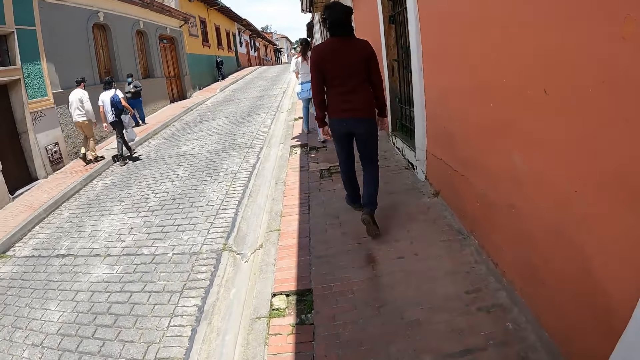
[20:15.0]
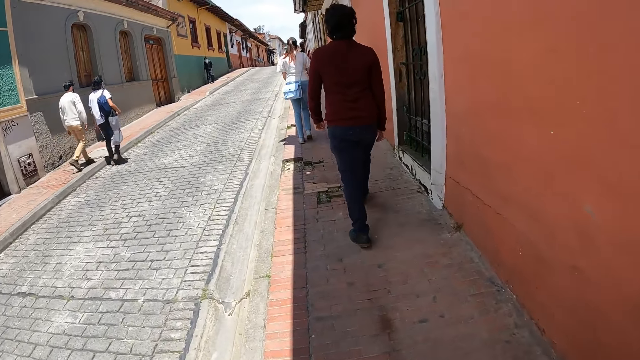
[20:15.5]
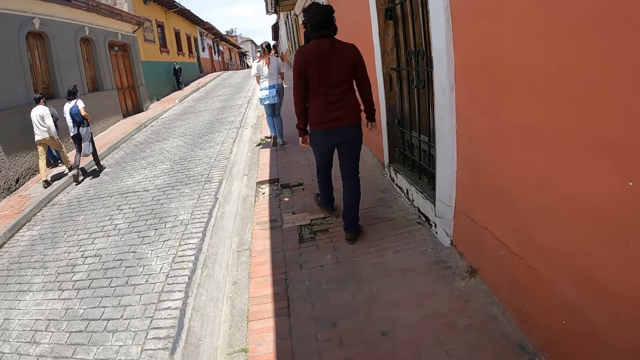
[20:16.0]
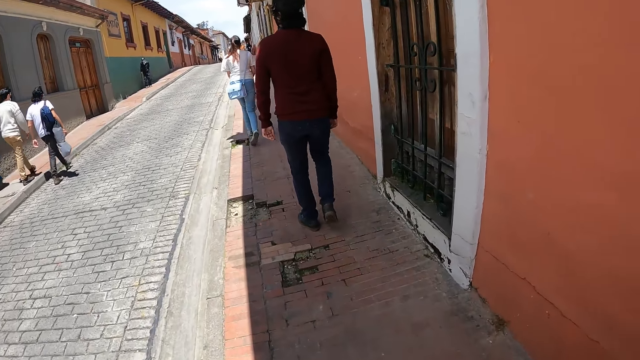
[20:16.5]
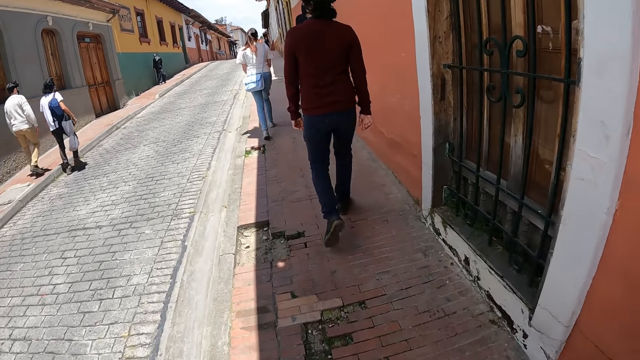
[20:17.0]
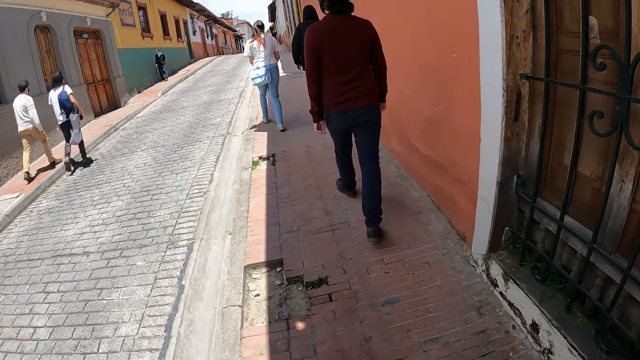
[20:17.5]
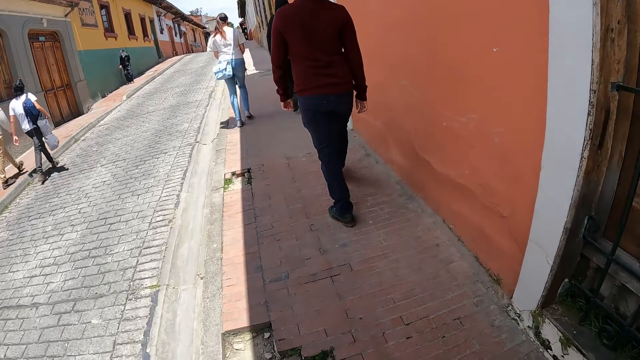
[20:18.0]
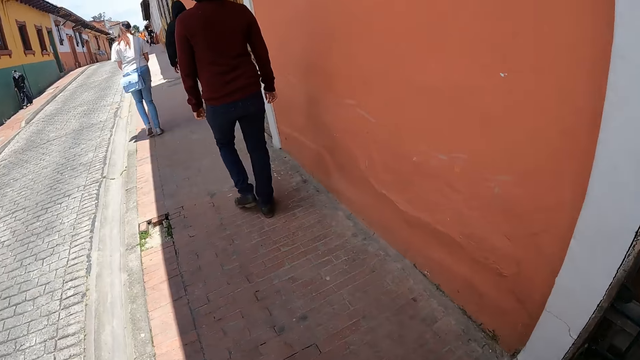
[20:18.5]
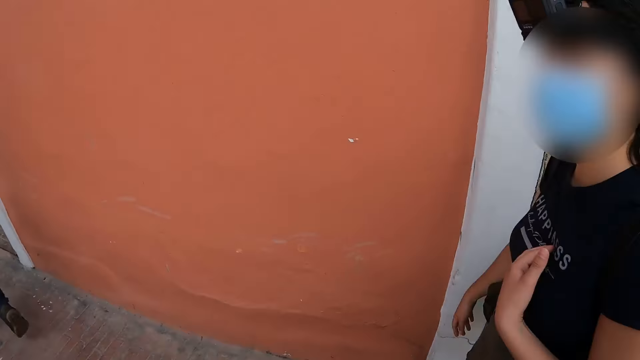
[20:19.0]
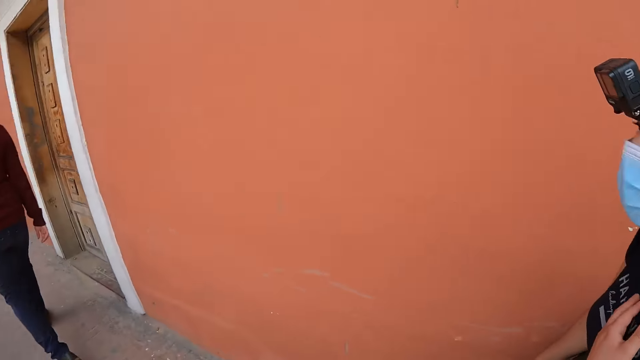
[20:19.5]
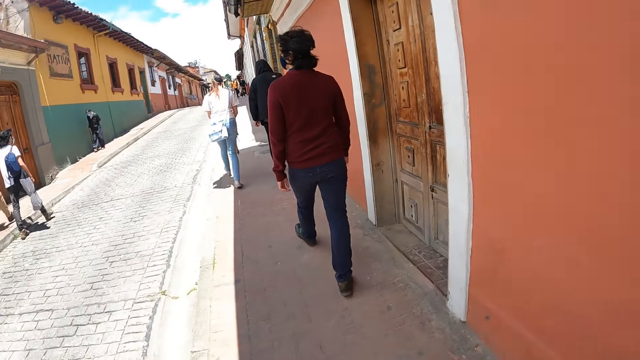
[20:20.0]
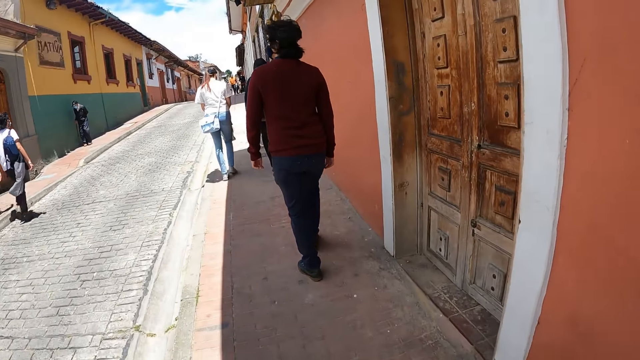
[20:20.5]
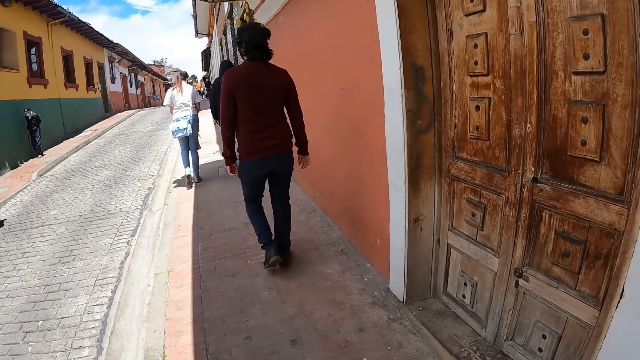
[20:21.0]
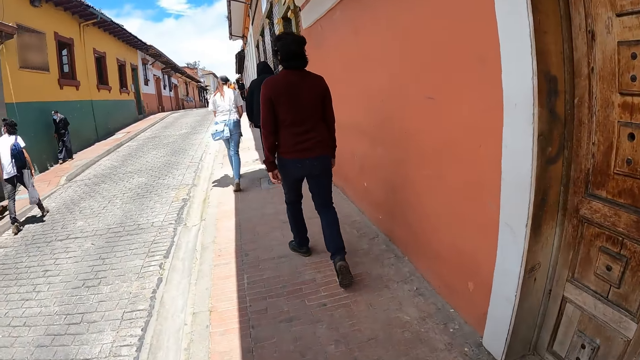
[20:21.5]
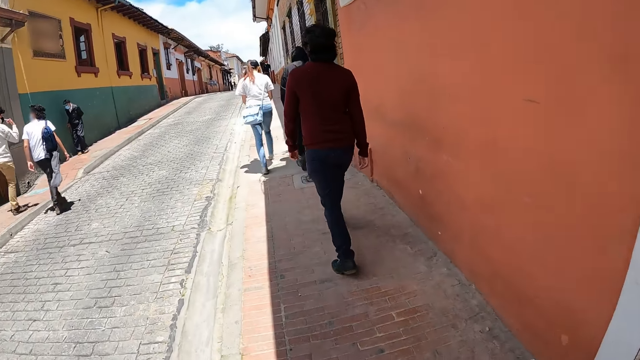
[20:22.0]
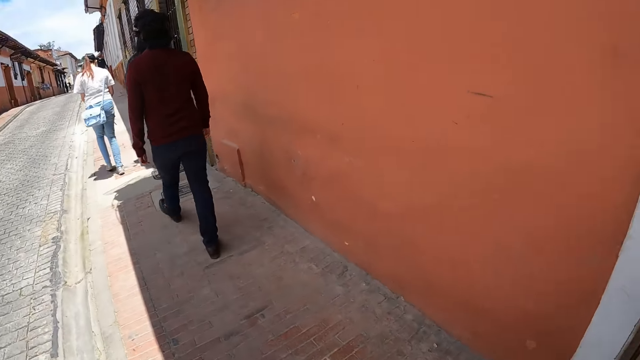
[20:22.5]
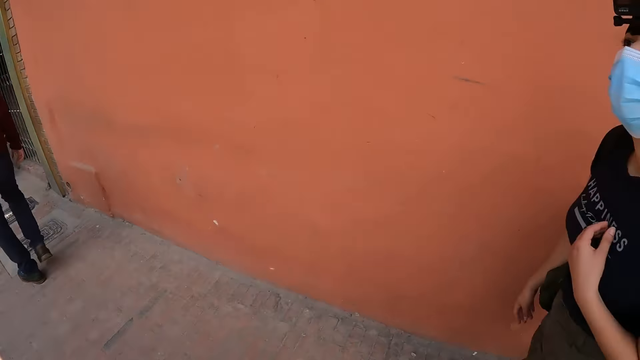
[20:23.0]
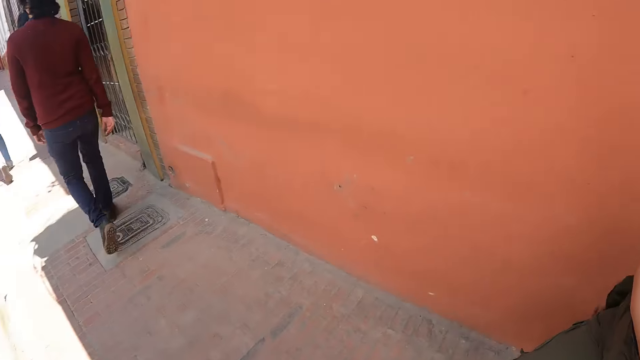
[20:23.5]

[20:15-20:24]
The camera wearer looks around.

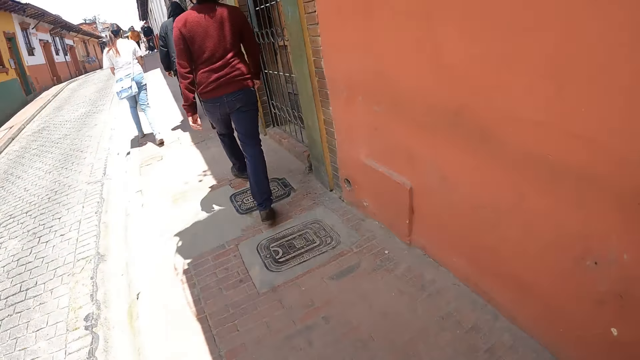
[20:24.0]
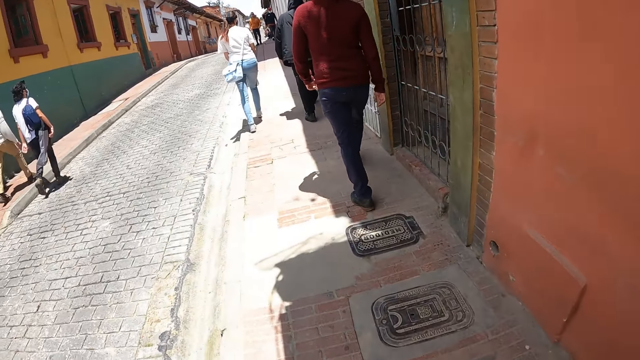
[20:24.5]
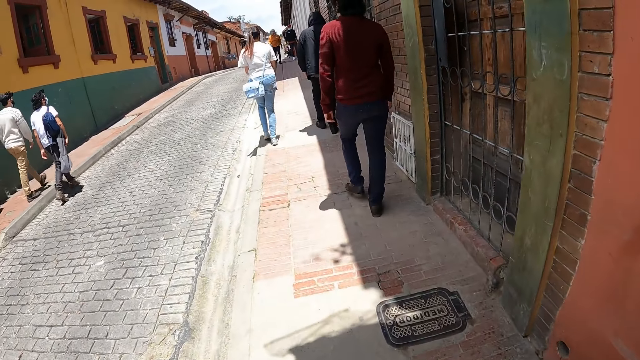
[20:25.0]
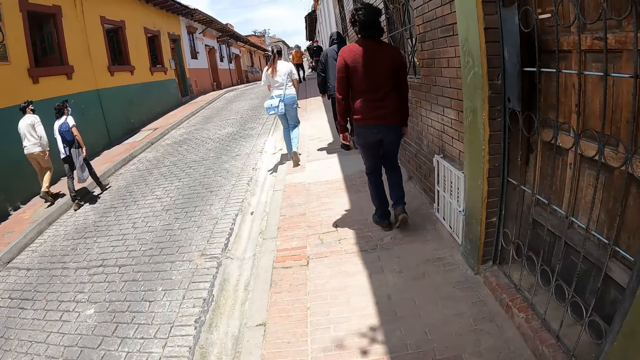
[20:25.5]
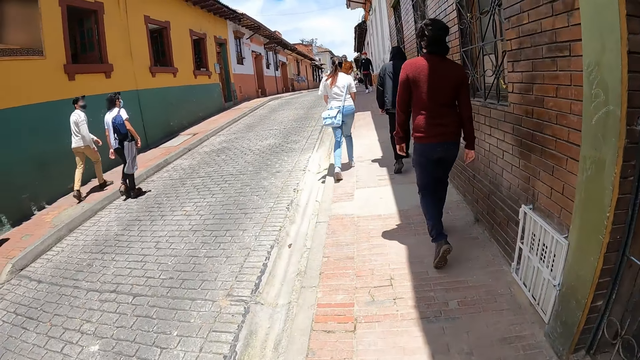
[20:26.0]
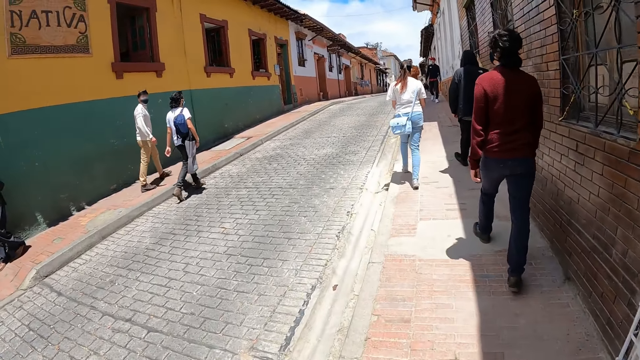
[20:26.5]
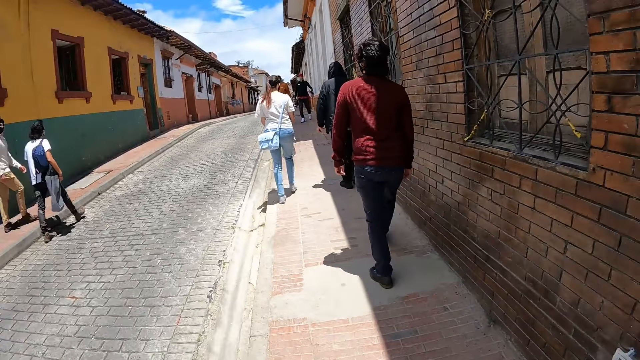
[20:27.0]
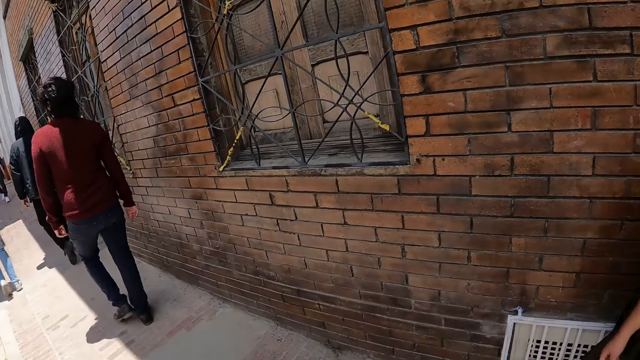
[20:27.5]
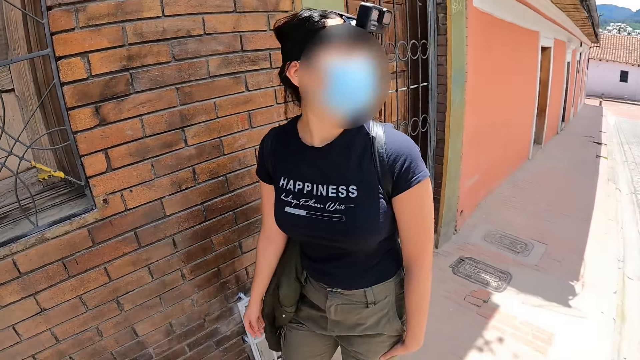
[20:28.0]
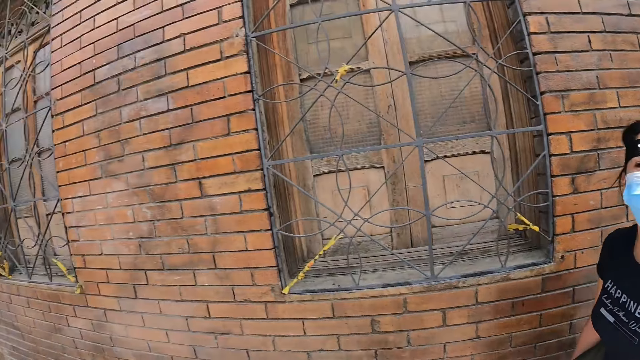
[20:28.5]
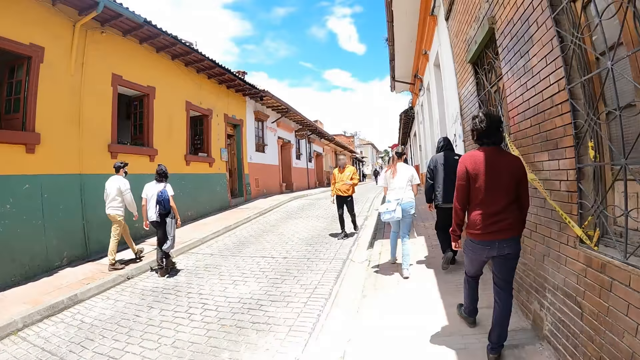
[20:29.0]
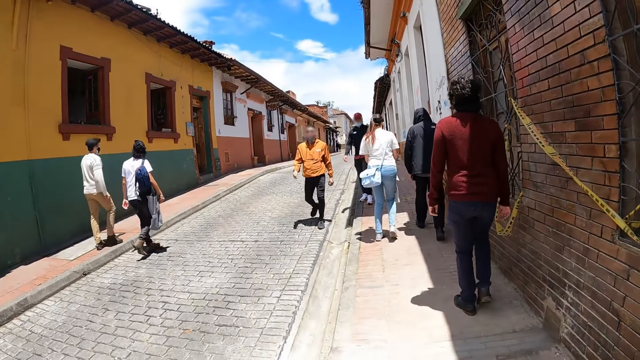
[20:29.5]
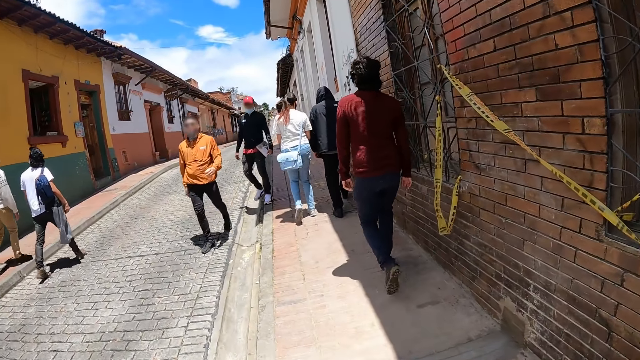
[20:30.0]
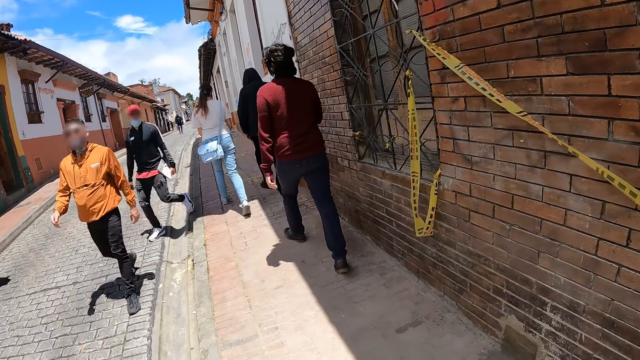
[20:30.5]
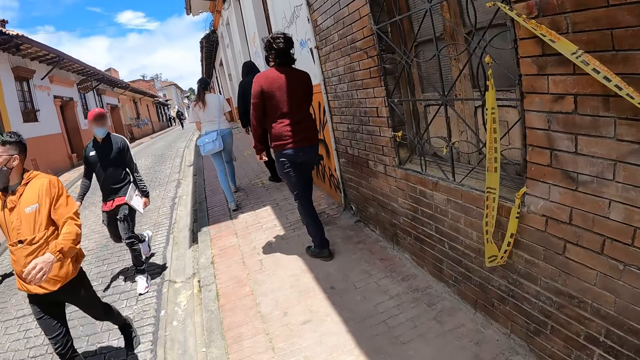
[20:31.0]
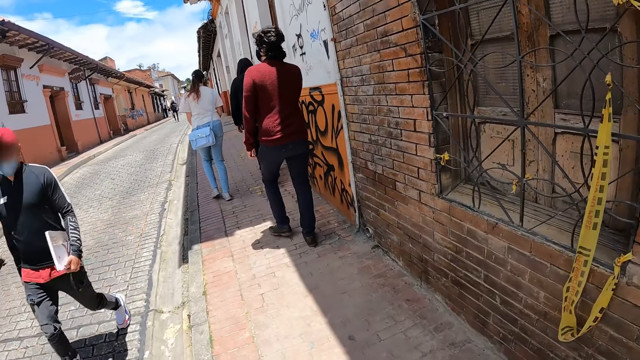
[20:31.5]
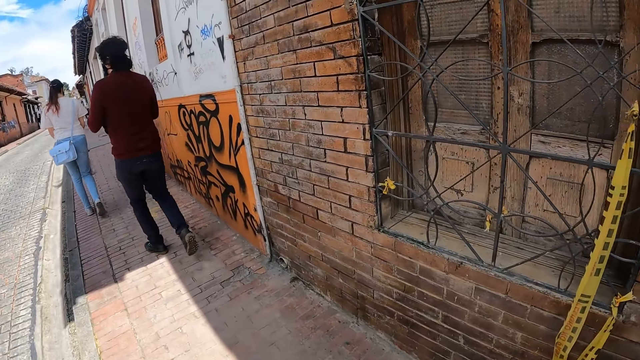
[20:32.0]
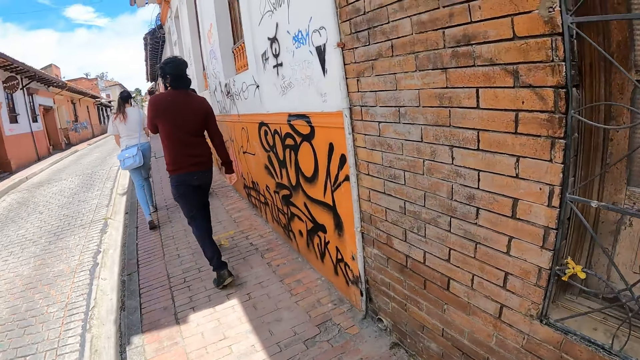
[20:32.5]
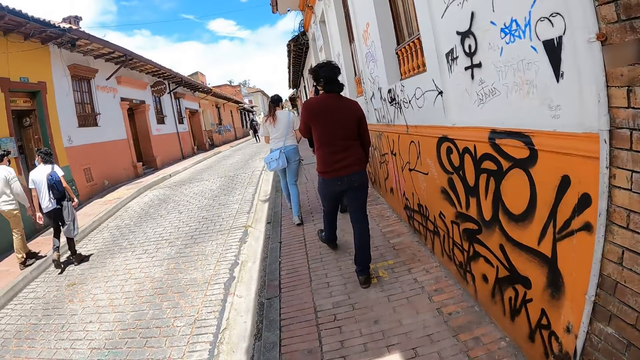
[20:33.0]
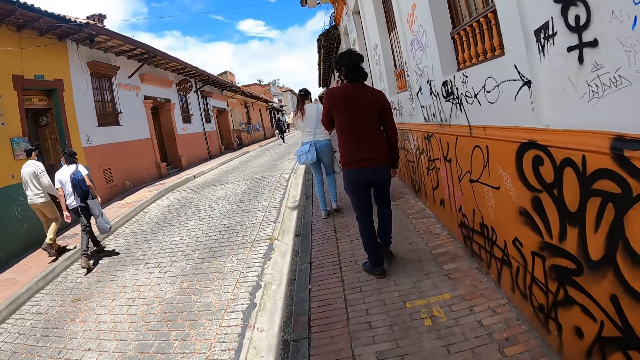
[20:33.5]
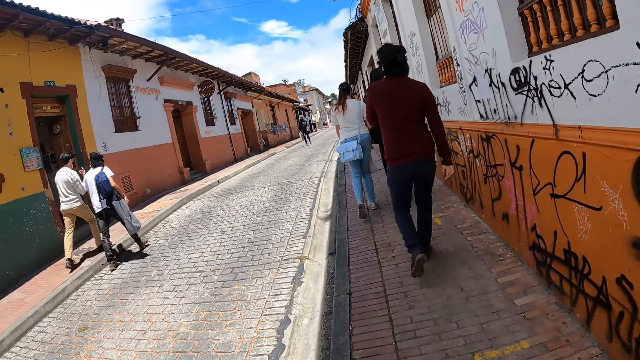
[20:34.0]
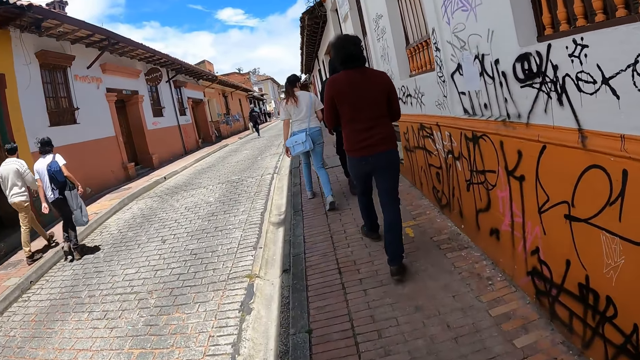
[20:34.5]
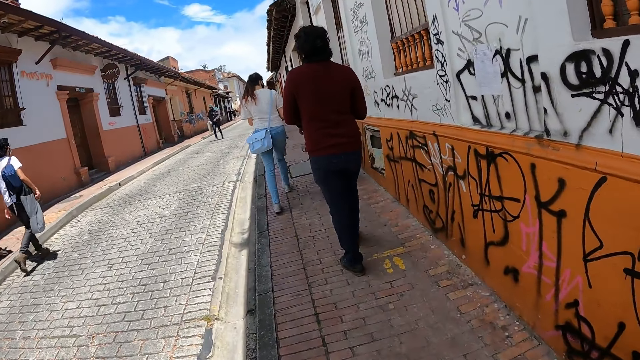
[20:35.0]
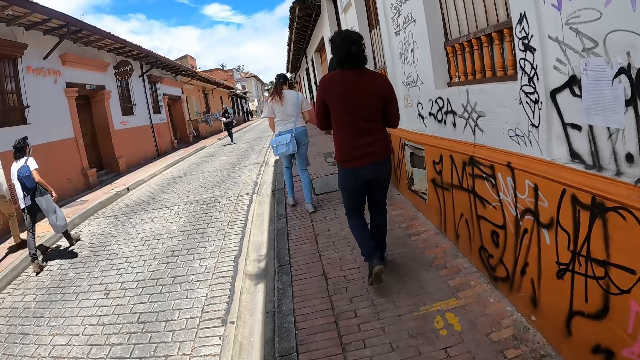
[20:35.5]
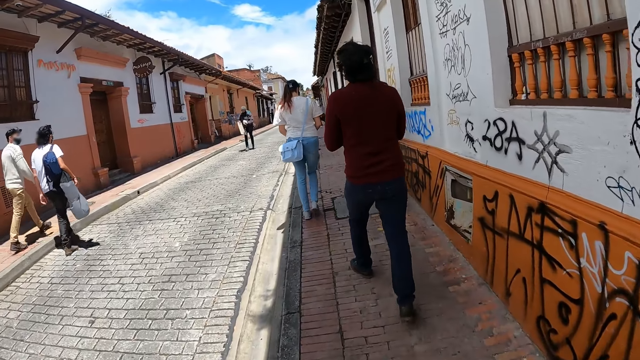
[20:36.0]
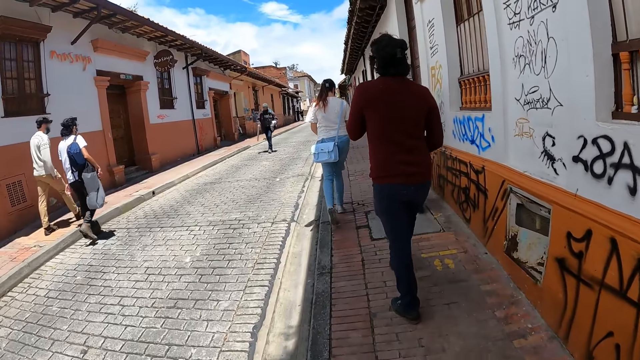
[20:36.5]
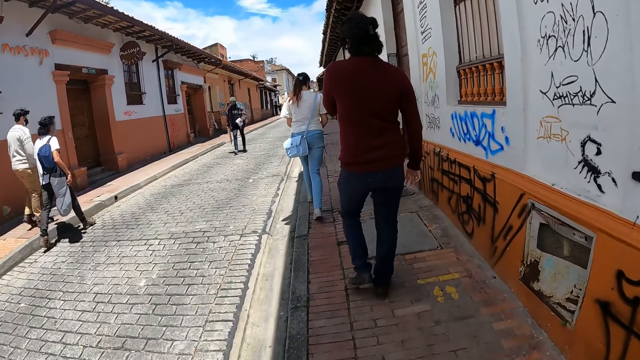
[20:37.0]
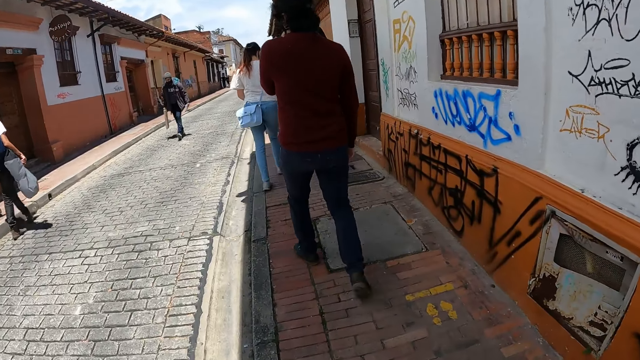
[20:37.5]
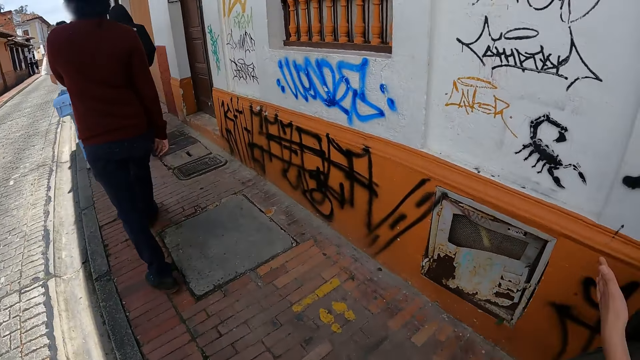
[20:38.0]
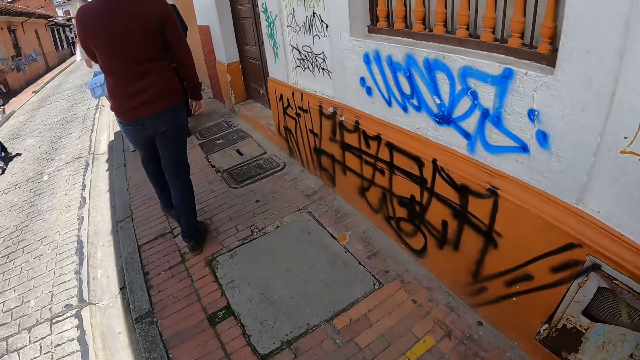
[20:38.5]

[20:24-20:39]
The camera wearer walks around the pavement. They look around. They walk around the pavement.
